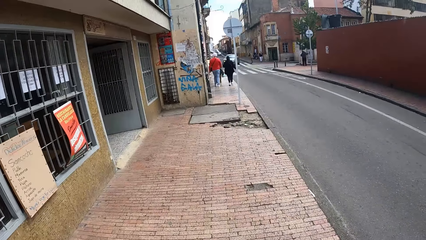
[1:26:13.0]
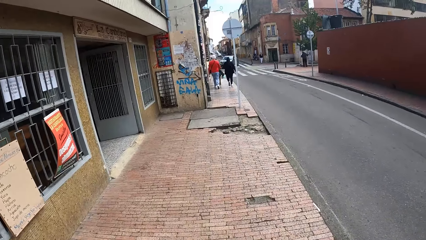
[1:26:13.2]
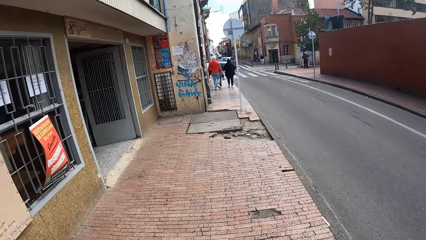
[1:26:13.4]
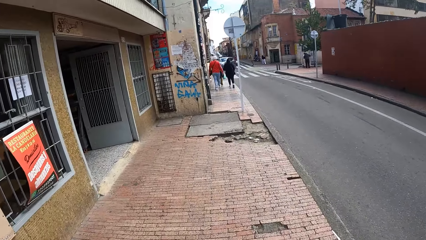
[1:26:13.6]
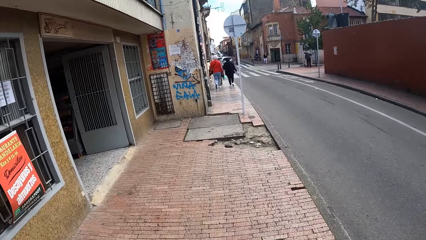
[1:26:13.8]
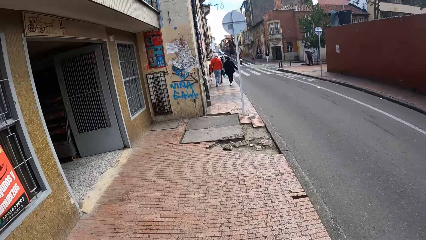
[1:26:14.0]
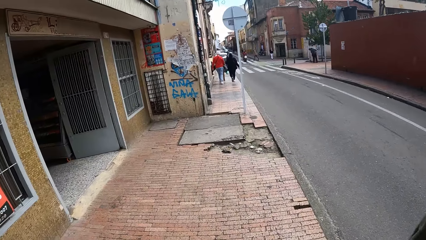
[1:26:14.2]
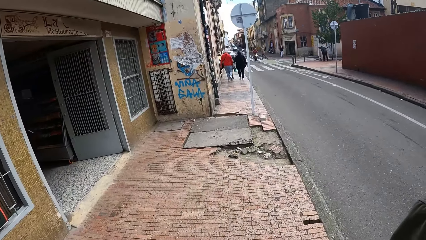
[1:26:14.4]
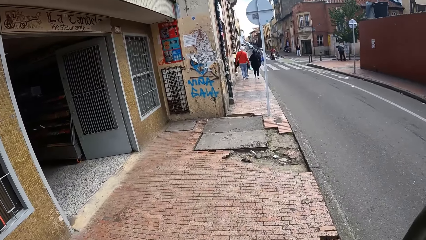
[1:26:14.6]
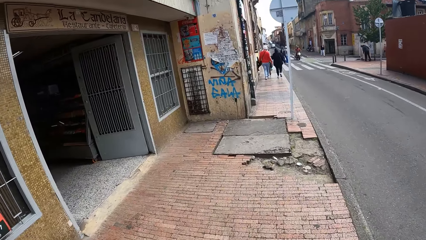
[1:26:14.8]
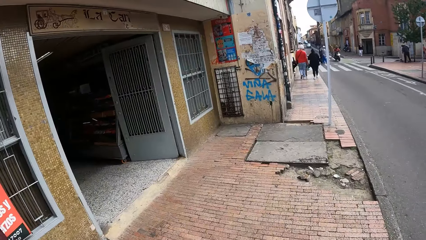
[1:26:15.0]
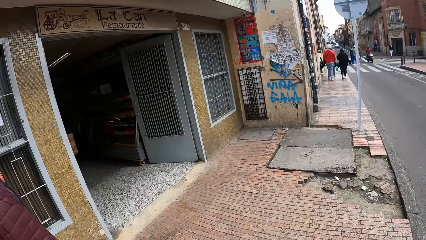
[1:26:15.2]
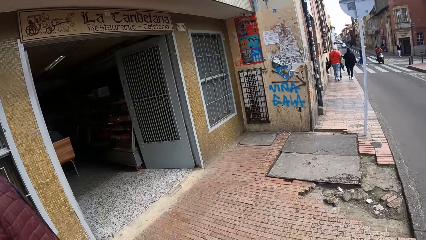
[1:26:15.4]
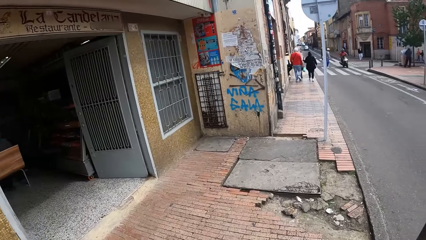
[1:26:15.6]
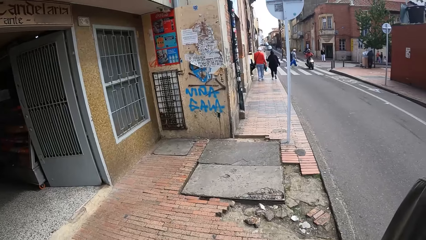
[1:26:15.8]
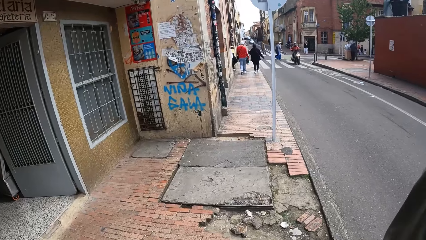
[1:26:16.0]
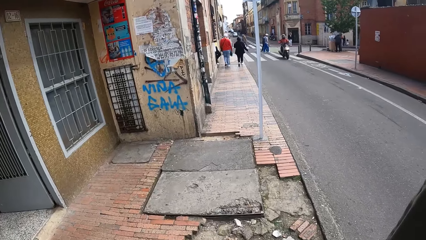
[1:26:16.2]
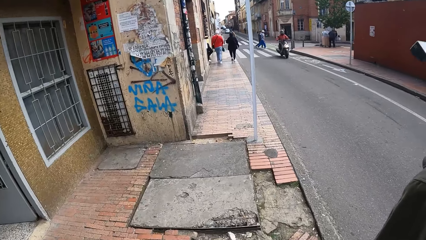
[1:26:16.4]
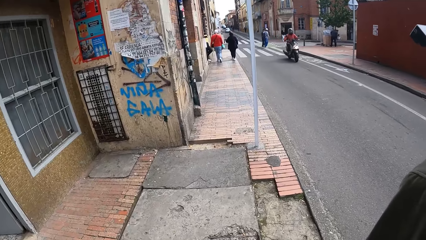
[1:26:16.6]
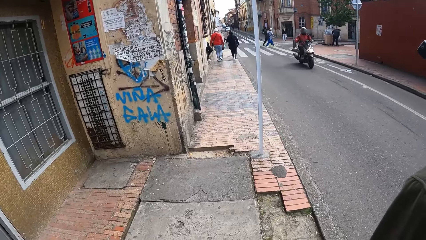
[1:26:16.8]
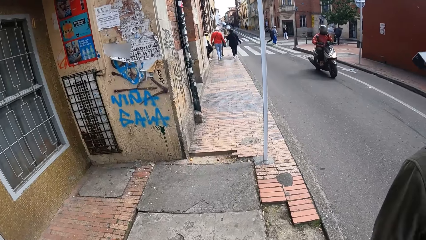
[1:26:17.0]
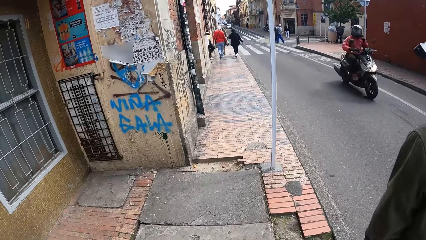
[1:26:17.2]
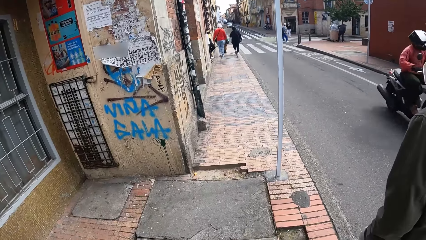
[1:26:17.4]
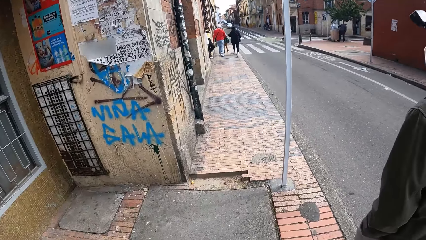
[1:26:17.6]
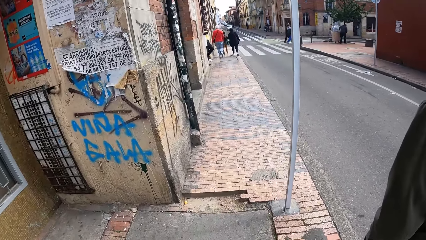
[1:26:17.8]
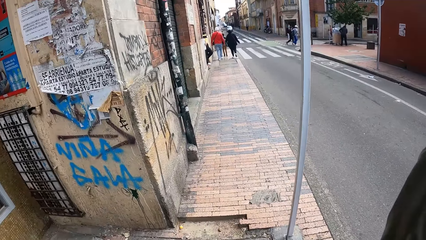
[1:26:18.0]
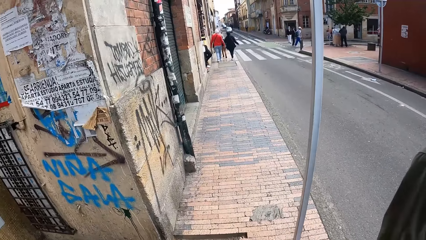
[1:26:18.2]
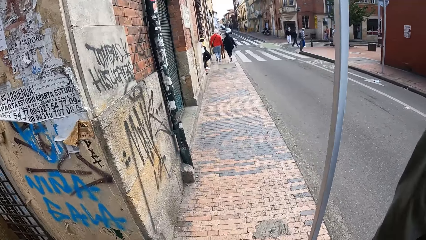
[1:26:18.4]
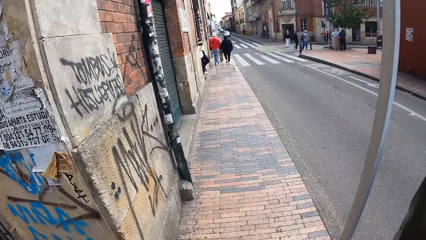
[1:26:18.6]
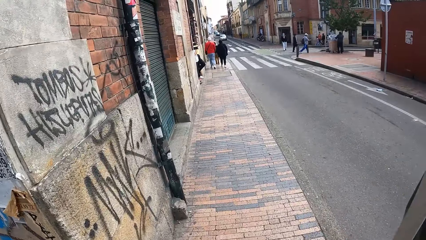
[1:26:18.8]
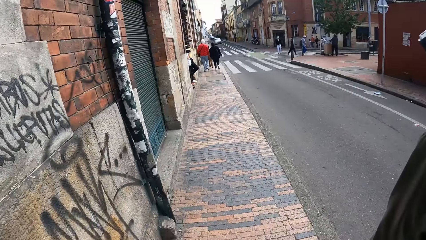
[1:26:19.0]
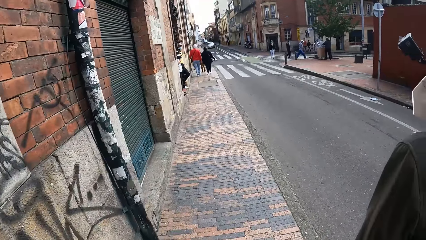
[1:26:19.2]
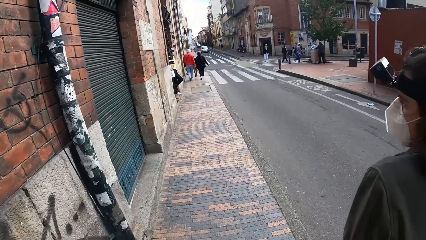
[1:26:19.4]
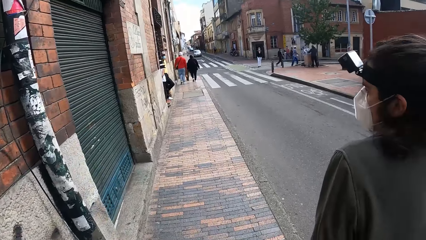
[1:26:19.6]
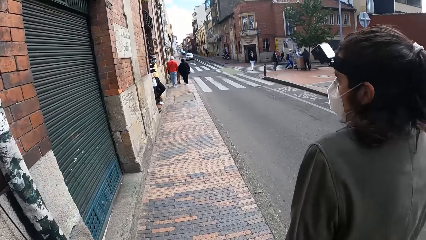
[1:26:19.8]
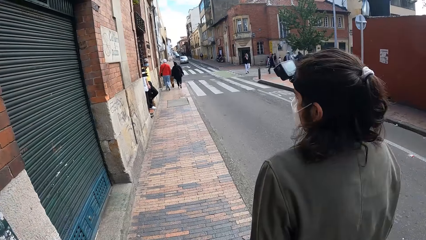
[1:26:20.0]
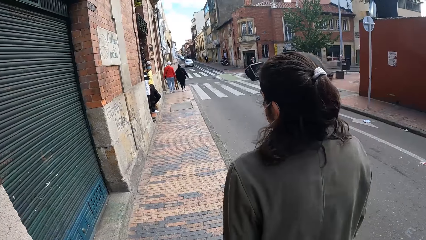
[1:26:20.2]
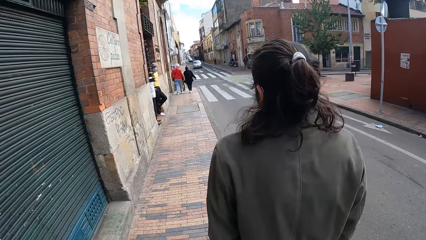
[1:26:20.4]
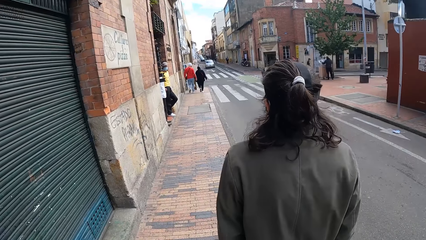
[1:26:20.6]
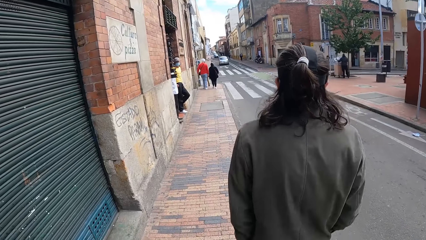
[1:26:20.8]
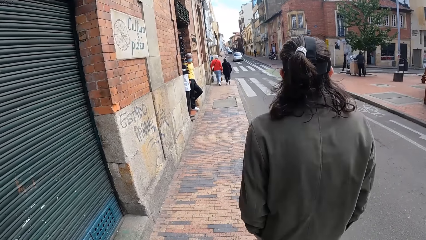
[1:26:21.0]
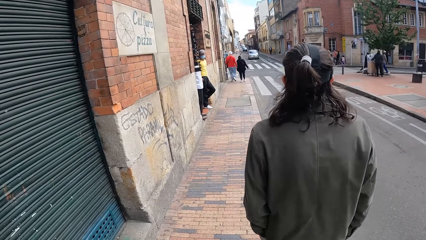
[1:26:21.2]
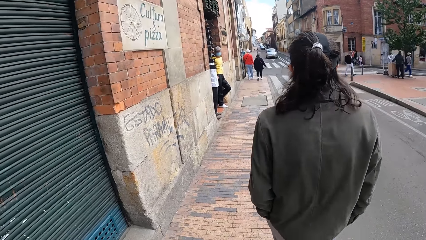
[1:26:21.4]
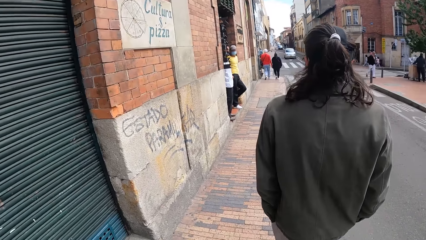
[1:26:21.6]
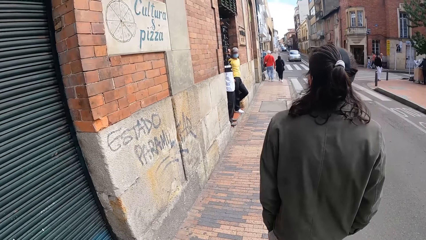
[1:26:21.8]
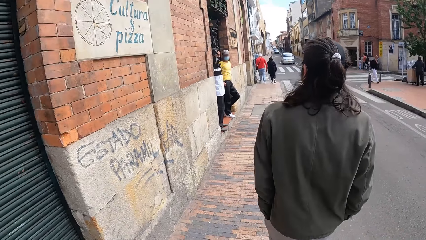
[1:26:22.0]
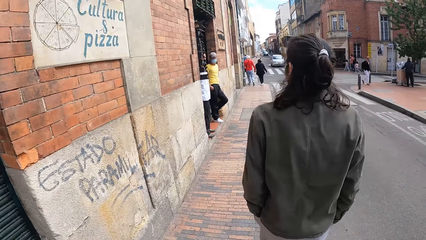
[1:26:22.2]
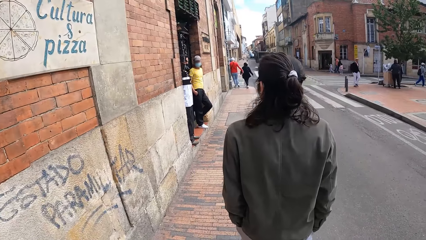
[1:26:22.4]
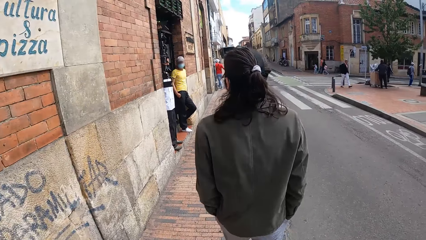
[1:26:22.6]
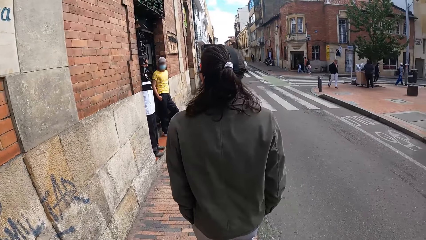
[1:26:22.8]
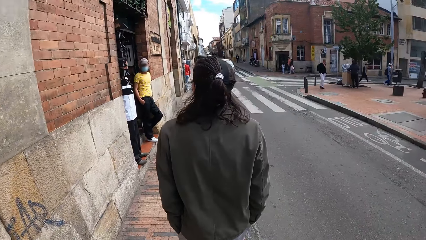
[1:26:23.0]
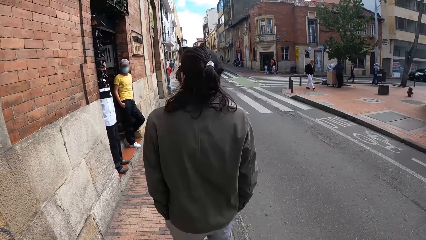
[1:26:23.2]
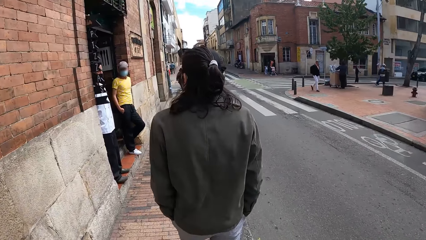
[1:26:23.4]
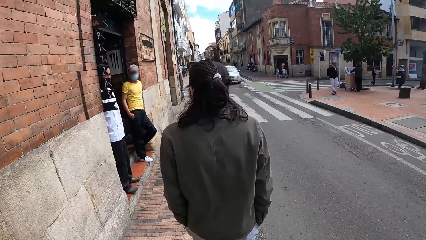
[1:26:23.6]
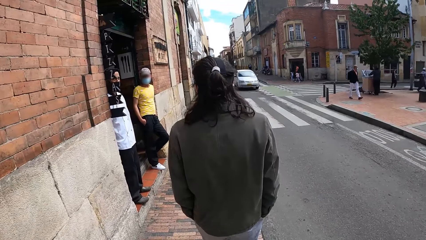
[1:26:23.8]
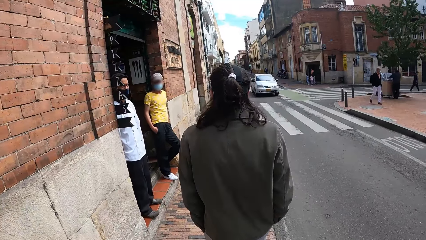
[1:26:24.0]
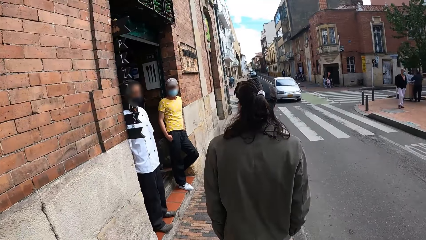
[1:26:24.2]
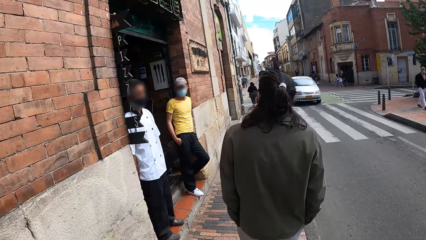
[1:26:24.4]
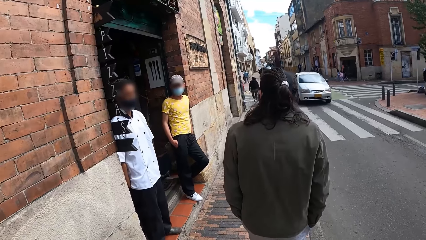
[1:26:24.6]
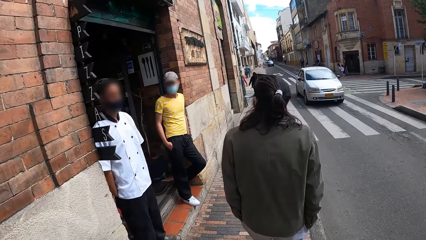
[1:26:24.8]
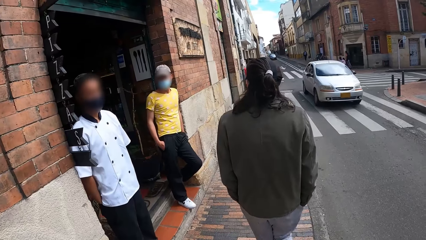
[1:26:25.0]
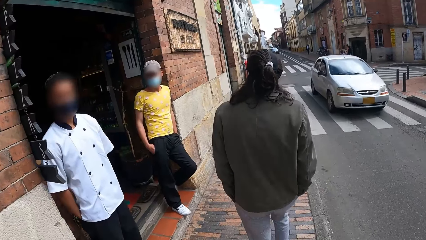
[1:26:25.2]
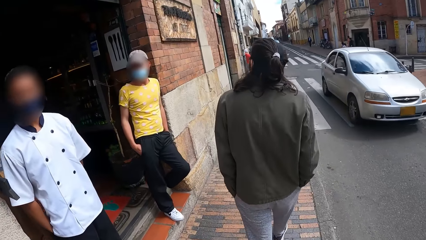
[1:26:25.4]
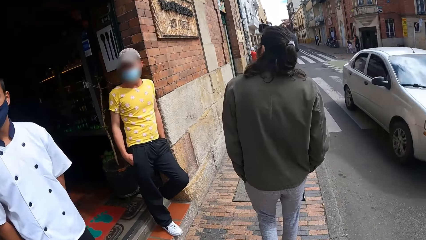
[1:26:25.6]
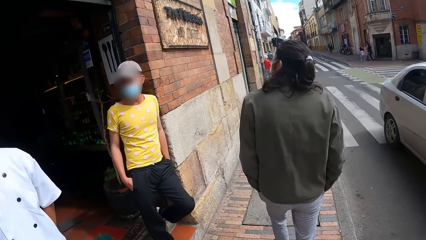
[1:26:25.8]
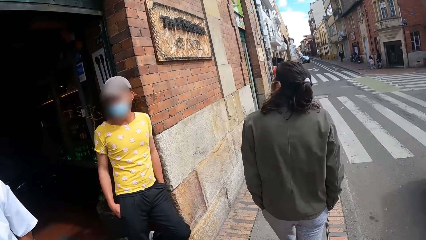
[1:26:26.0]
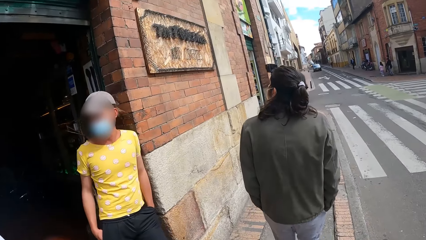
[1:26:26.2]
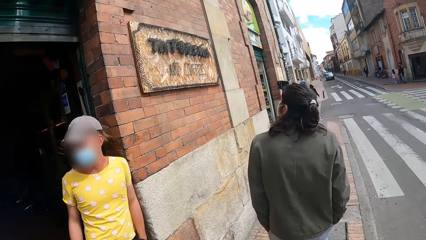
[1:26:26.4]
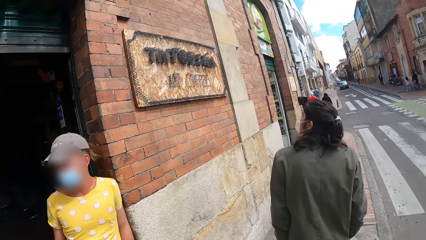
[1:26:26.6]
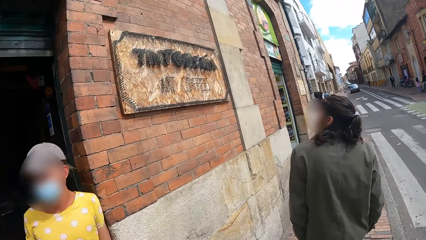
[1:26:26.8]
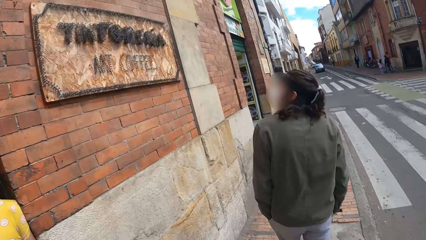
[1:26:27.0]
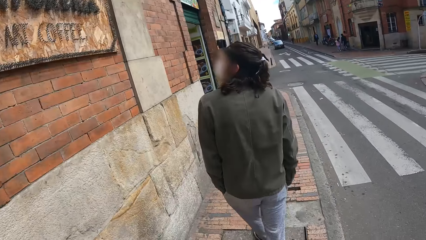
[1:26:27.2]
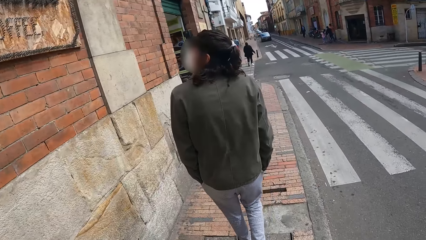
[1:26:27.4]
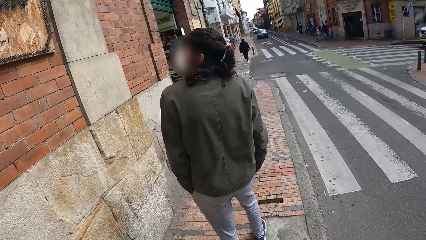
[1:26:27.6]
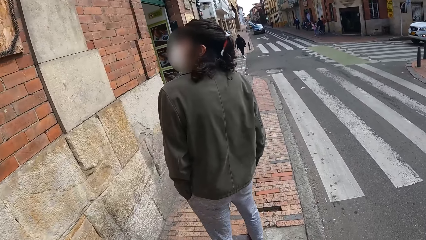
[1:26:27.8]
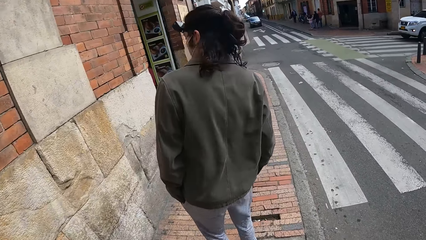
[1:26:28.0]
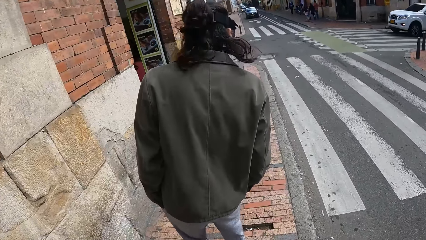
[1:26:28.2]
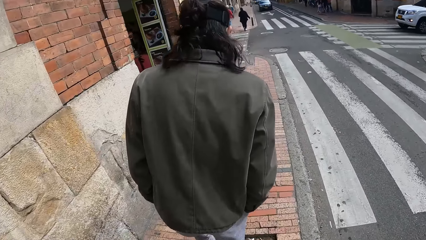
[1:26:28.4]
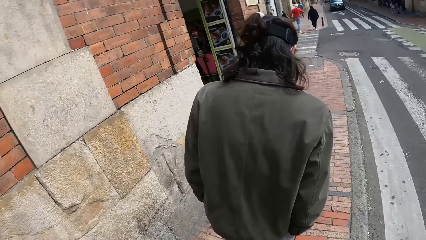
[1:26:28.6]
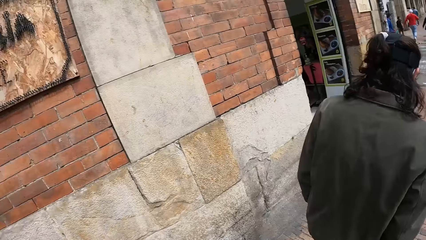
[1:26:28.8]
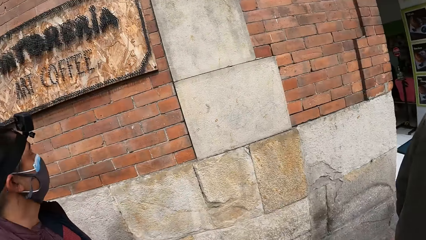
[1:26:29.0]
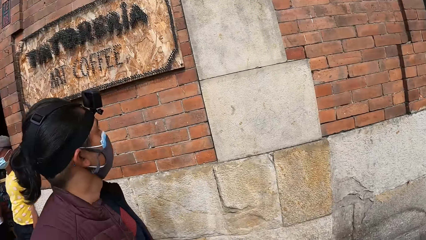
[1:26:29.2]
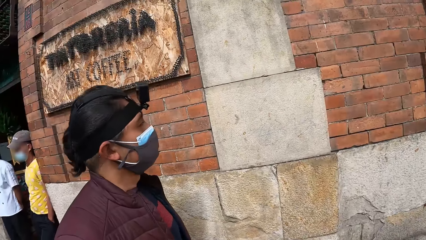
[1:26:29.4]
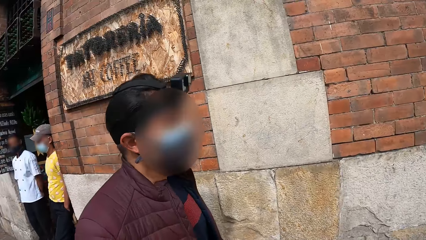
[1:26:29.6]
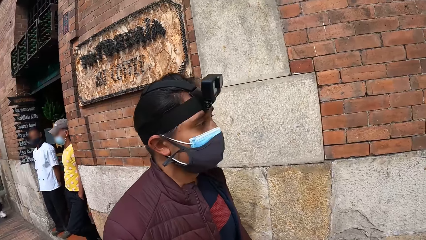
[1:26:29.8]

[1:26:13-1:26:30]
A man stares at an inscription on a wall of a building beside the road. The man stumbles on a pothole on the pavement and crosses the pothole on the pavement beside the road. Another man stares at the inscription on the wall of the building beside the road. The camera wearer stares at the inscription on the wall of the building beside the road.
